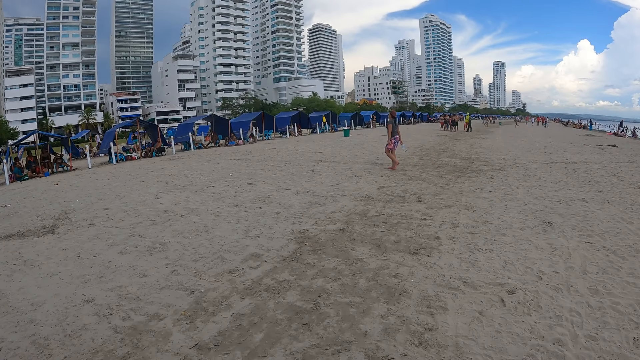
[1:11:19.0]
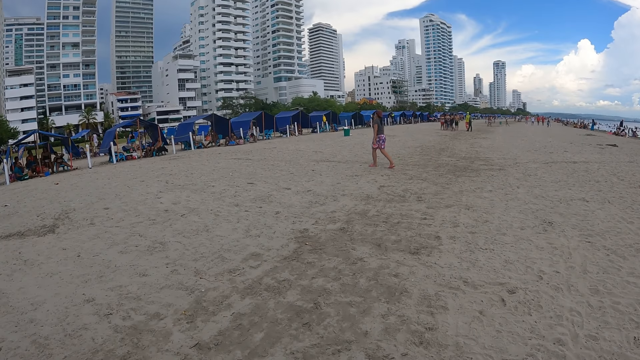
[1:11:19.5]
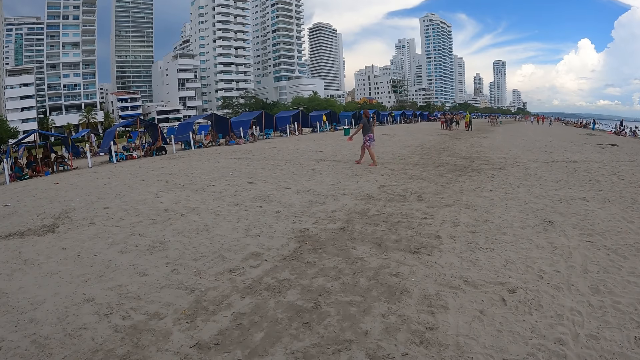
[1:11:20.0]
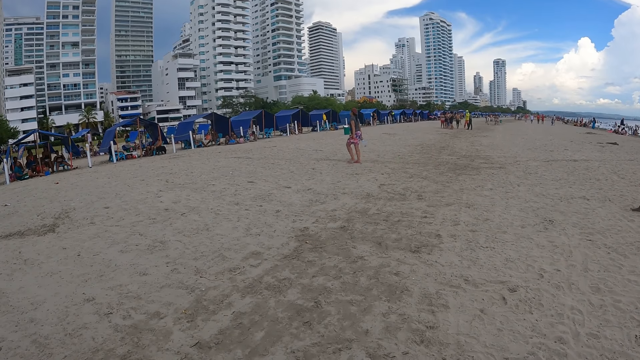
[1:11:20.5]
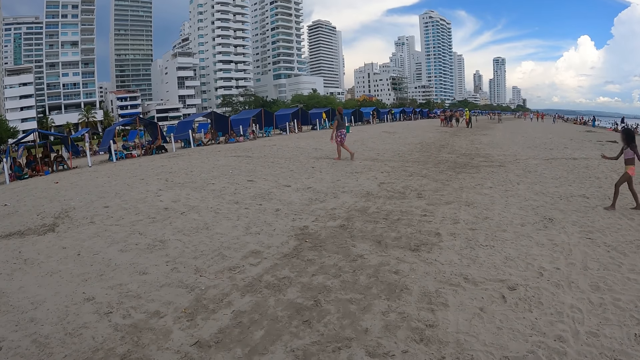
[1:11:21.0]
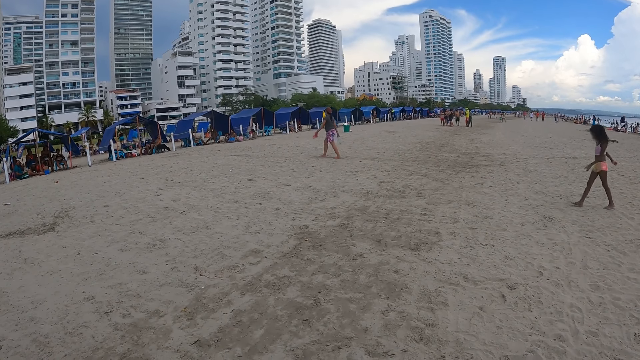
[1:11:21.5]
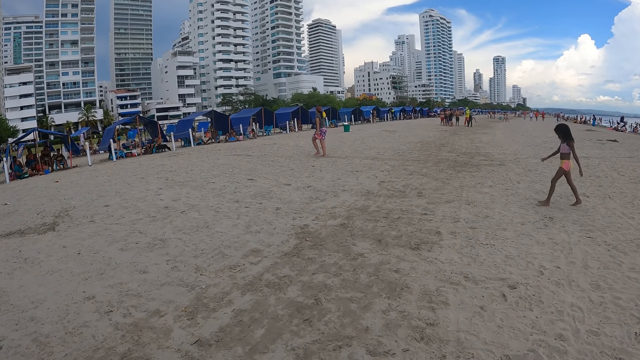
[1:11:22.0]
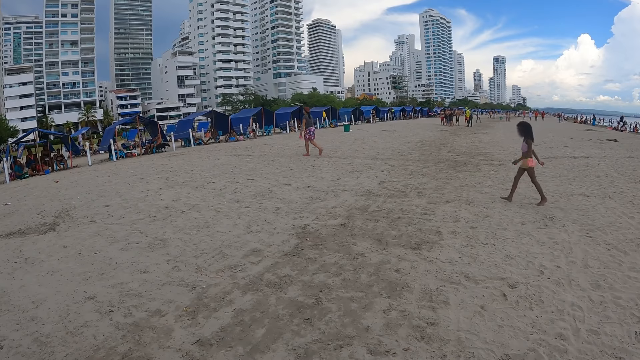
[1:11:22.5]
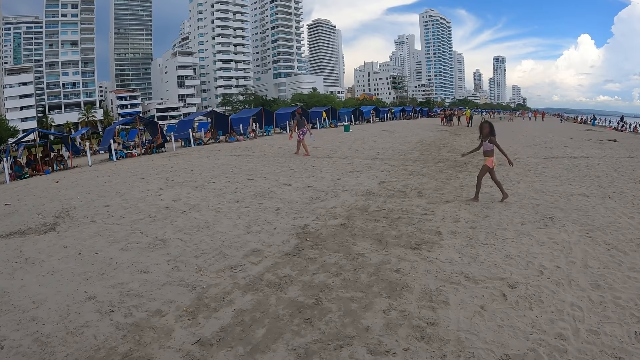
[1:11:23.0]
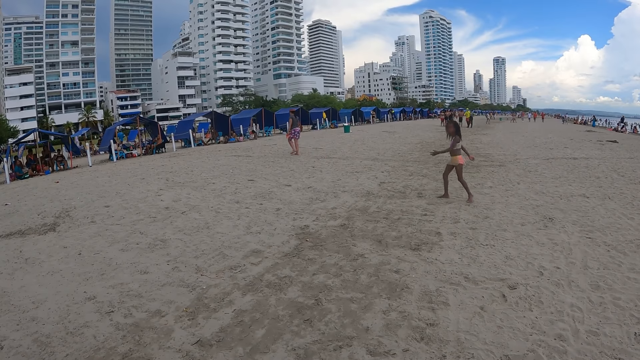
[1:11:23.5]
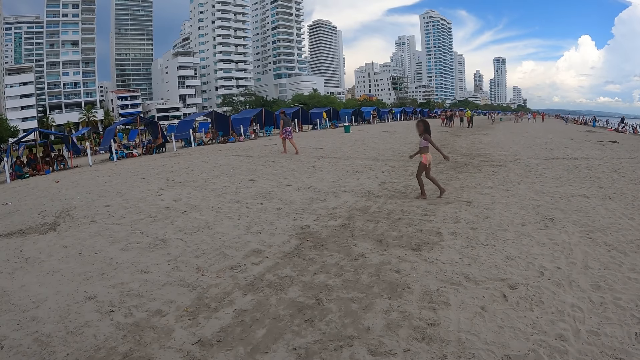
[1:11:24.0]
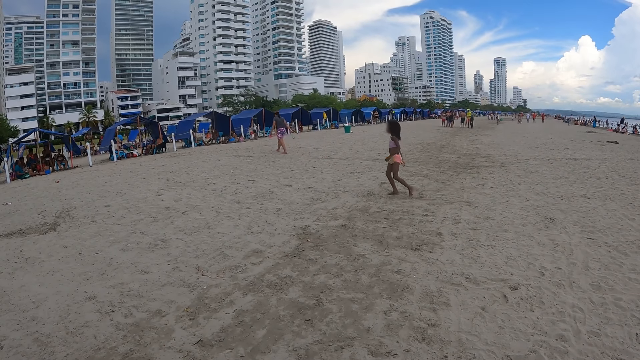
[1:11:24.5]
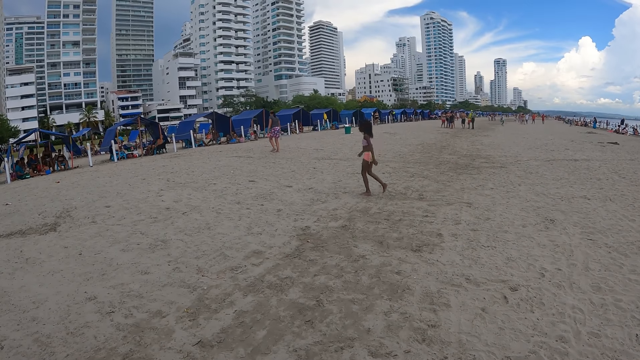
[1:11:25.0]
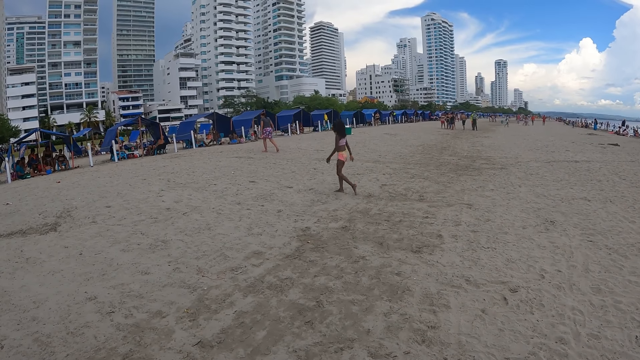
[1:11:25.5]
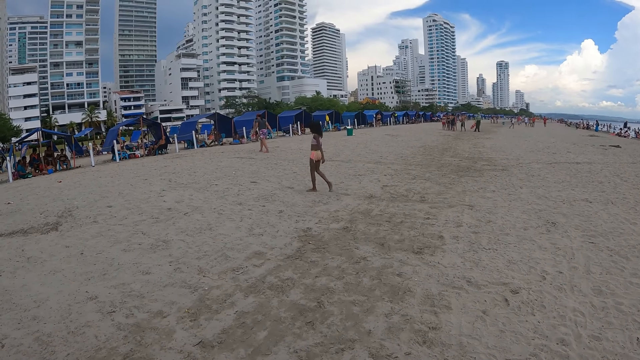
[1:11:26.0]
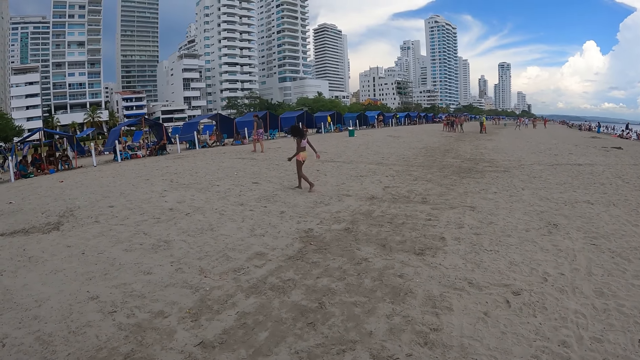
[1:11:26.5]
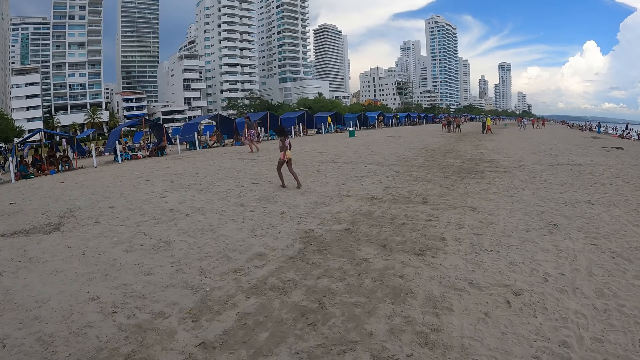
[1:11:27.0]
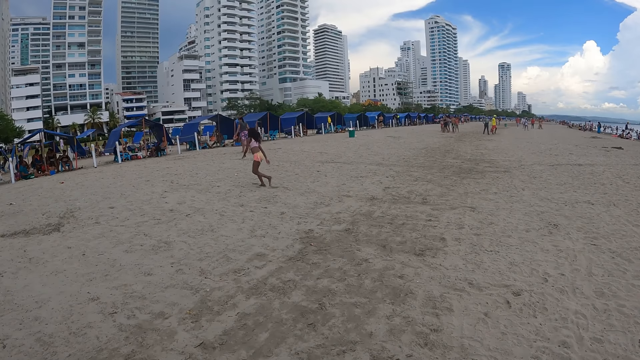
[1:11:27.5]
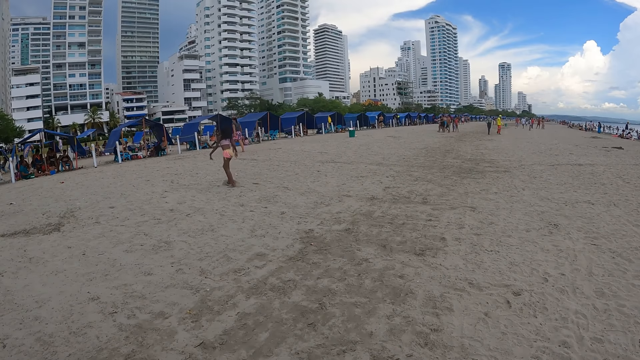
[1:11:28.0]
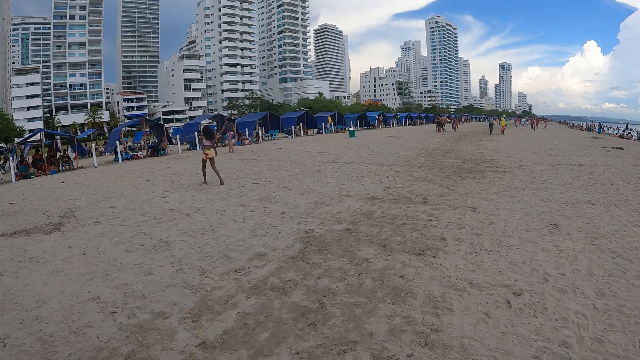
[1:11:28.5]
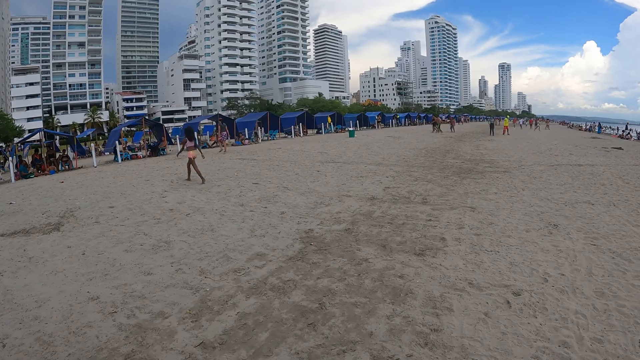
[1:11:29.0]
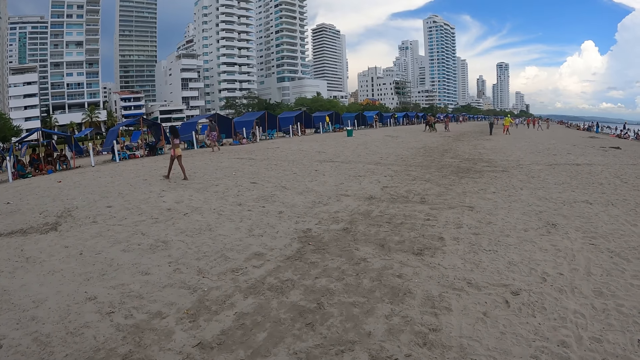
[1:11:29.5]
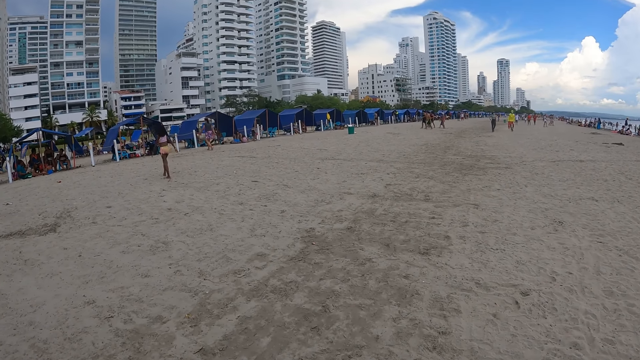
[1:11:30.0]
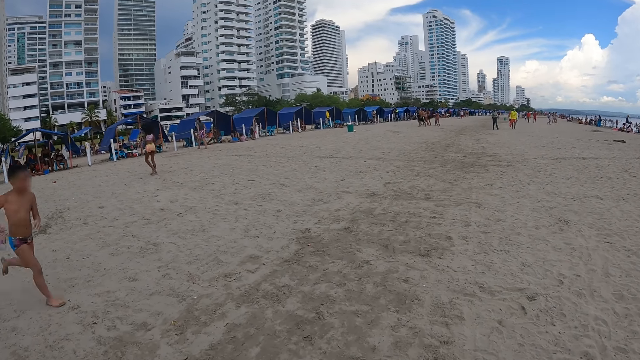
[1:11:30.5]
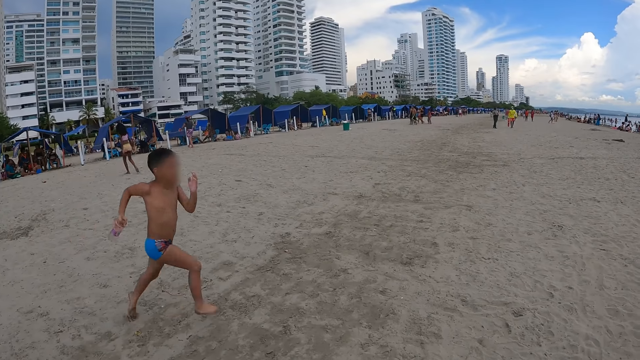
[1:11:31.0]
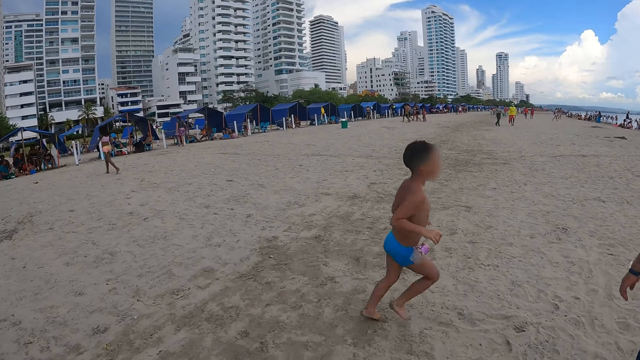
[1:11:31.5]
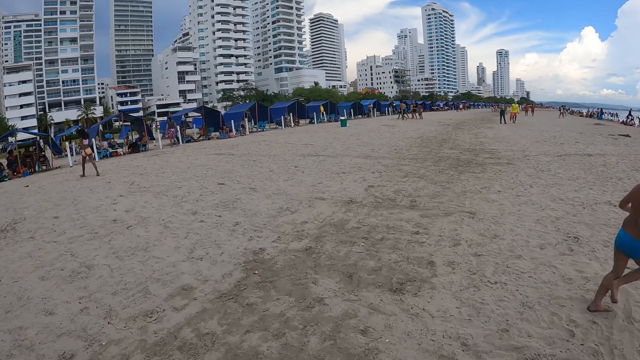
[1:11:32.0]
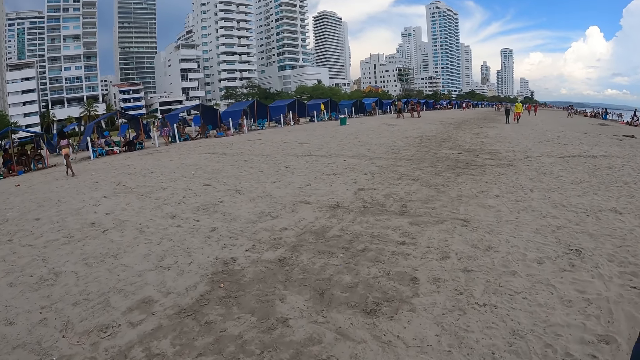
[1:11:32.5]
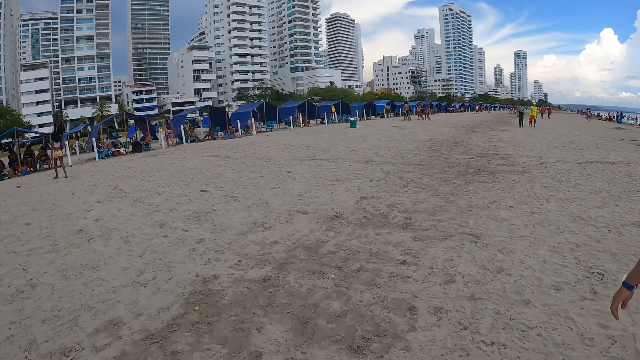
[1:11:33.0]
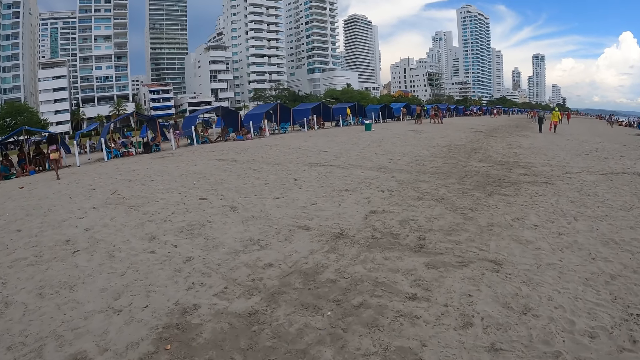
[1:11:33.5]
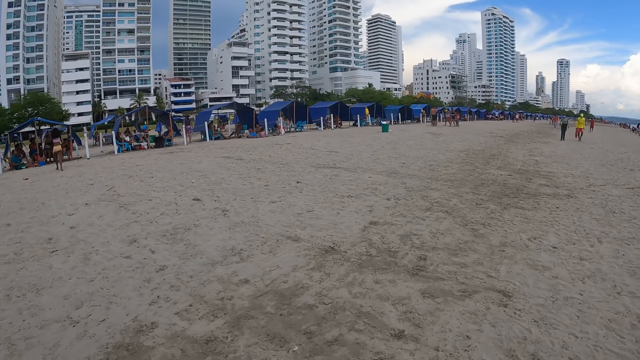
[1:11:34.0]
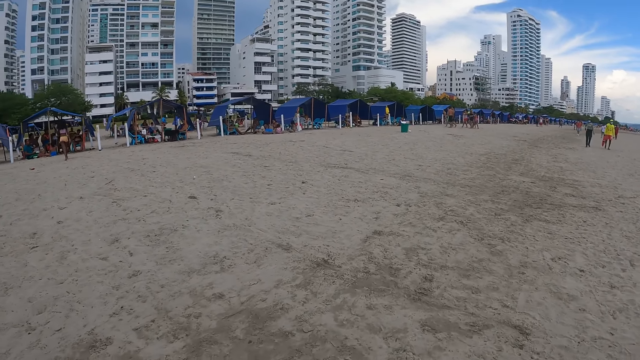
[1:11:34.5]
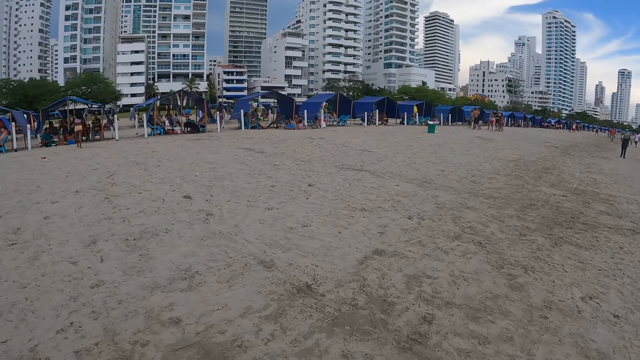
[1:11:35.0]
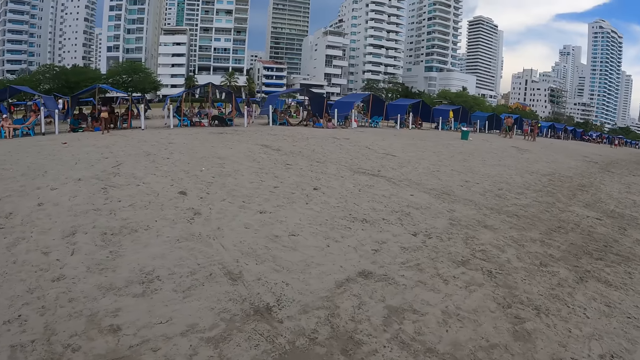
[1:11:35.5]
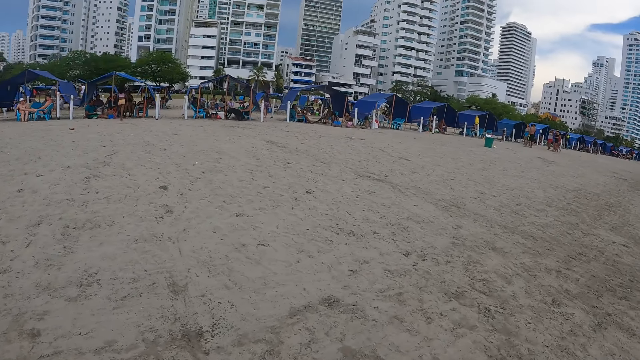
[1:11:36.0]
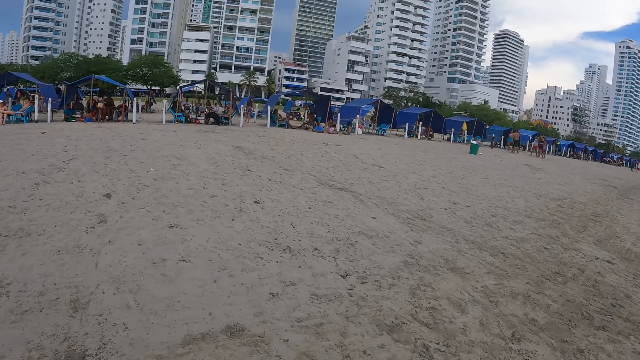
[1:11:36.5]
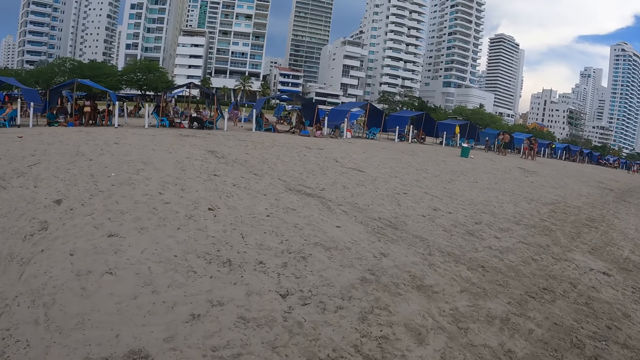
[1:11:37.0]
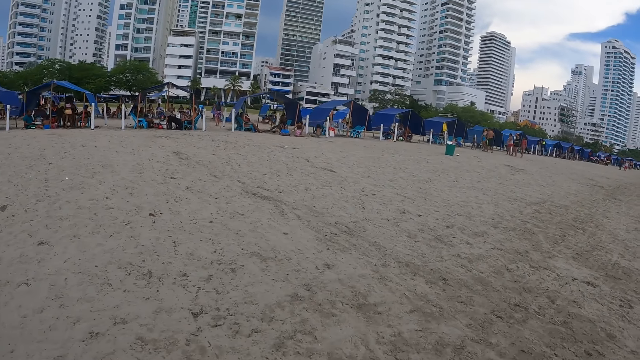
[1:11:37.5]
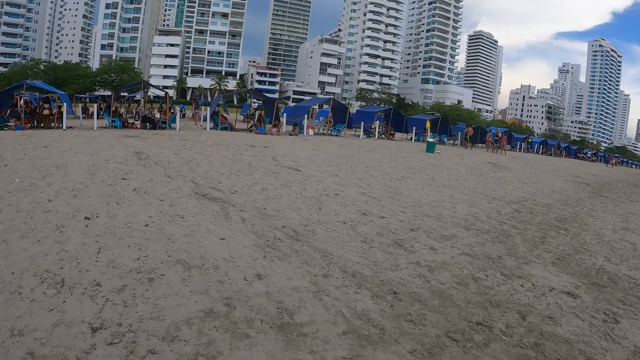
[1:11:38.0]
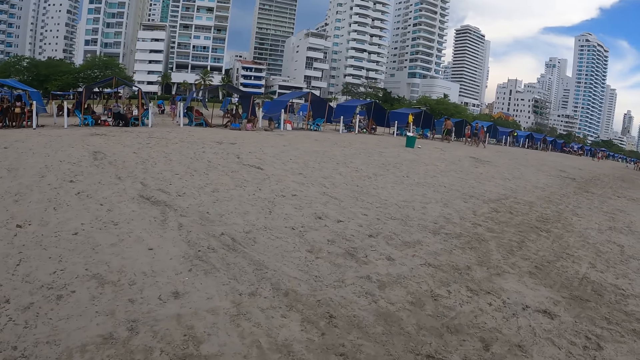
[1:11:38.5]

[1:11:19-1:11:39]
A girl walks around. The camera wearer walks forward.
